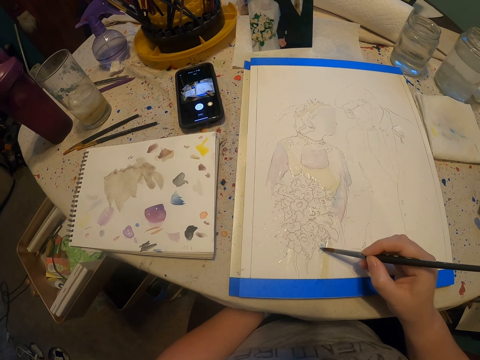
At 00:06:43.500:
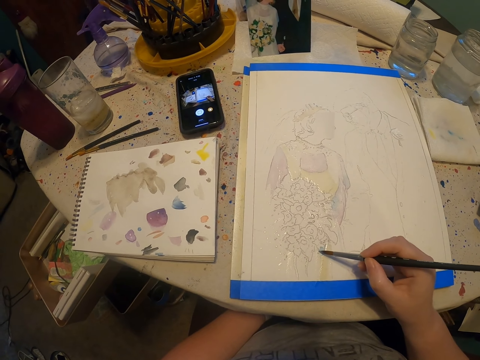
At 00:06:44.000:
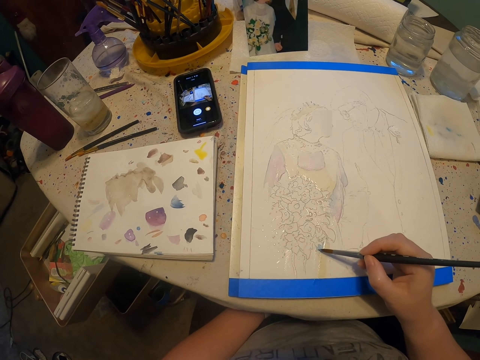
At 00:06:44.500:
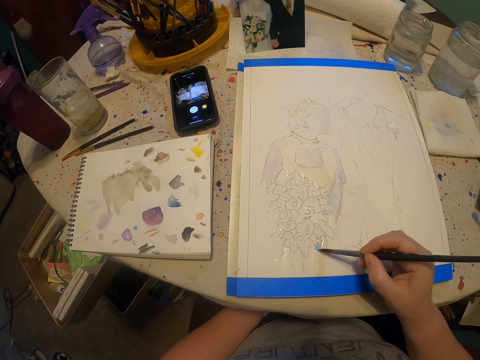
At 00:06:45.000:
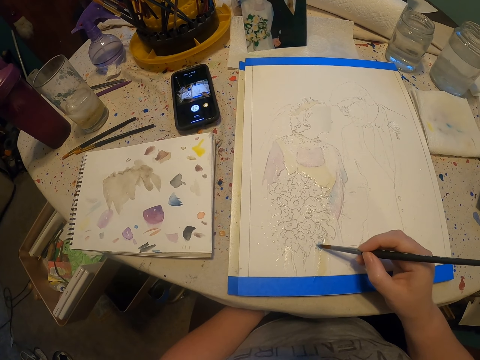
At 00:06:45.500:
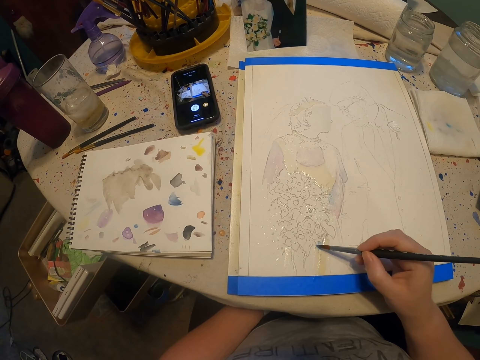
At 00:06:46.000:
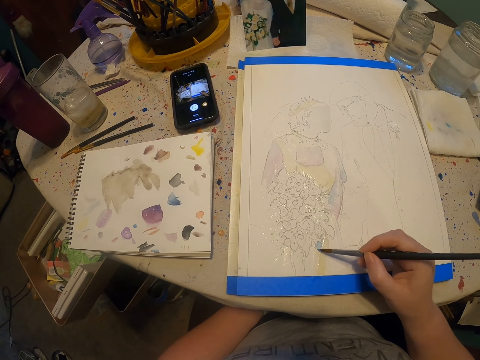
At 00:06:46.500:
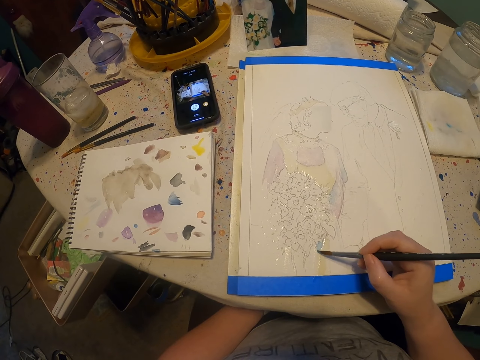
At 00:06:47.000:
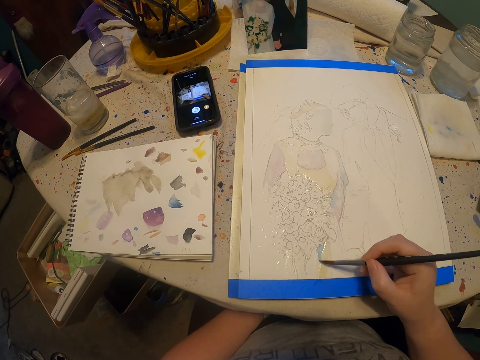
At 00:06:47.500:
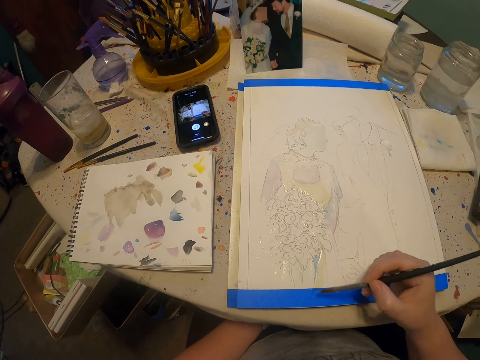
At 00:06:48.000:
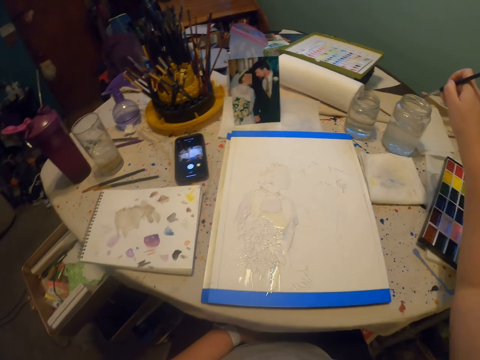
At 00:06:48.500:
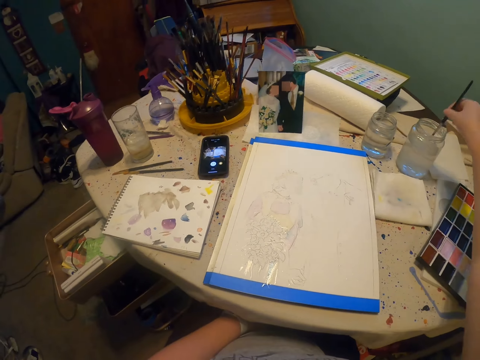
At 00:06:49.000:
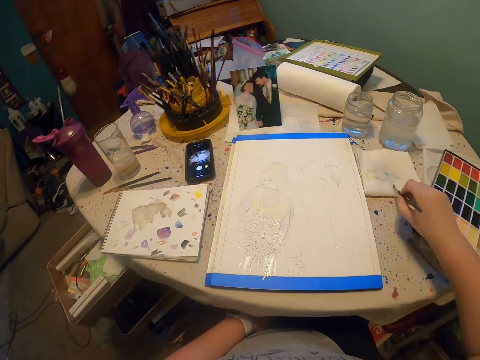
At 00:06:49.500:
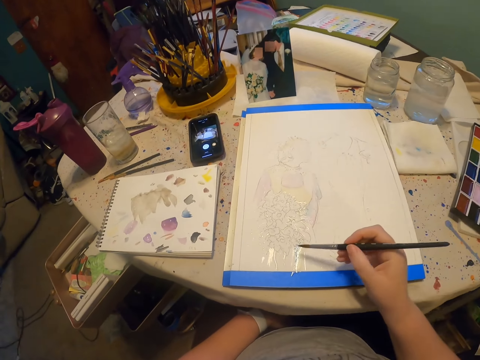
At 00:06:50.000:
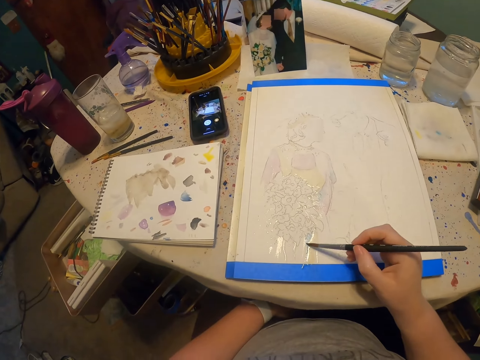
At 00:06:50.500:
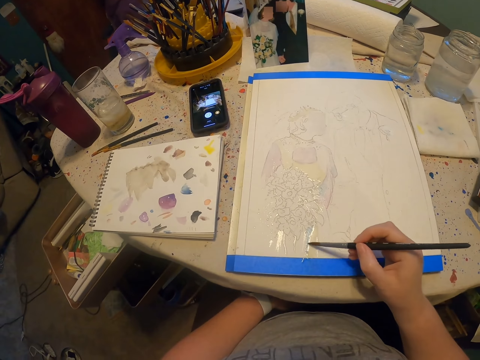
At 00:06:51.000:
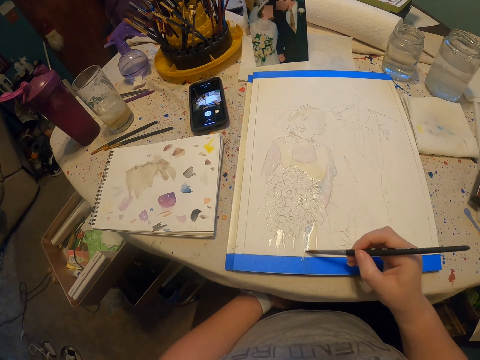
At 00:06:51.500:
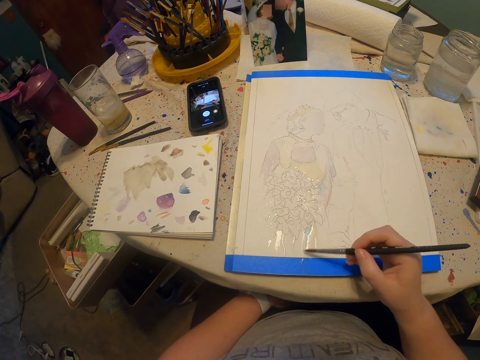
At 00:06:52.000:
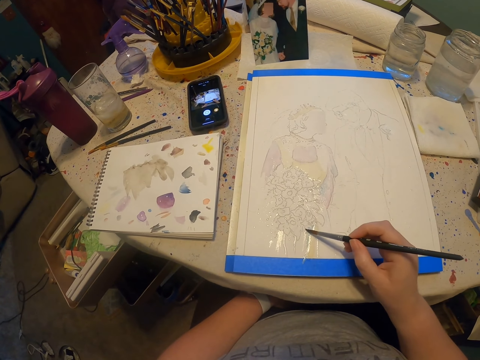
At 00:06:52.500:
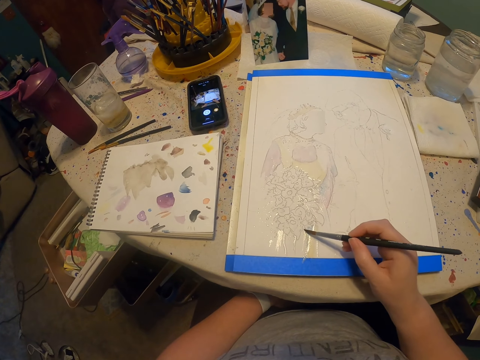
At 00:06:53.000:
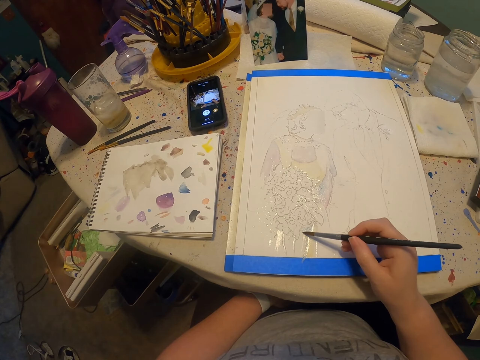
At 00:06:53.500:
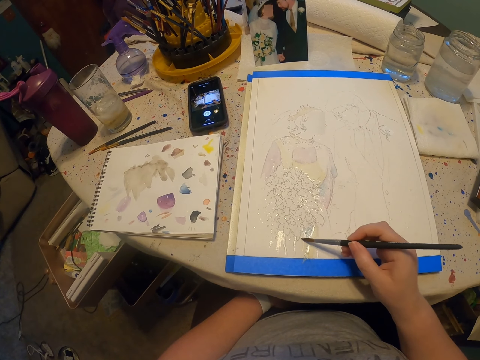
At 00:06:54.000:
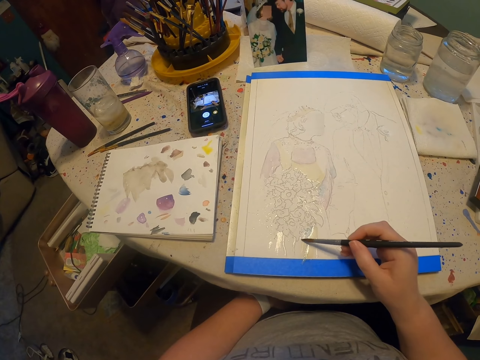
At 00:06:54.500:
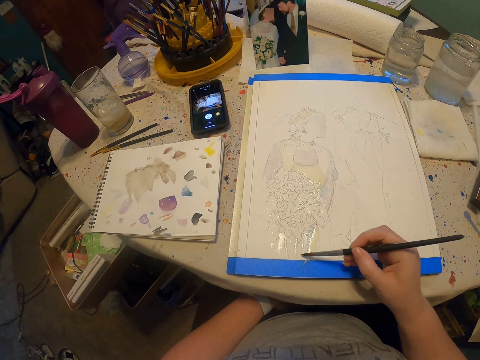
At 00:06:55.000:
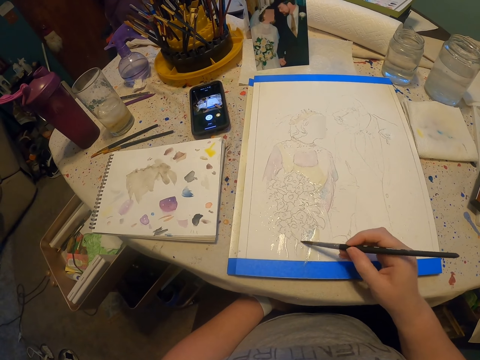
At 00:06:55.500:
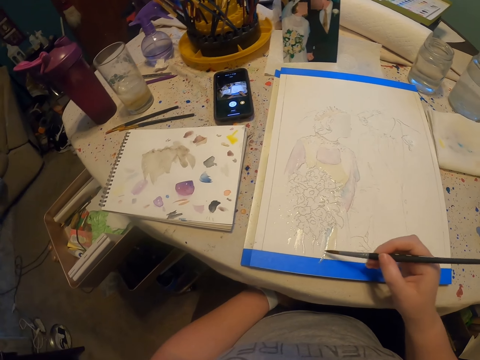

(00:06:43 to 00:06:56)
The camera wearer dips the paint brush on the colorless solution. They remove excess solution on the paint brush. They paint on the paint paper.

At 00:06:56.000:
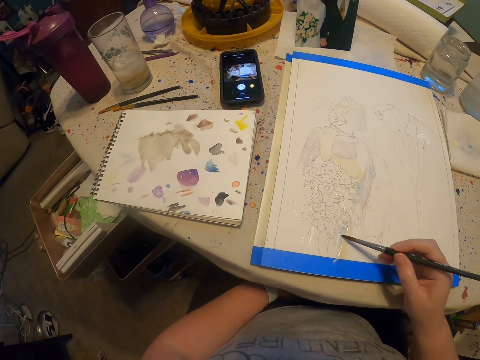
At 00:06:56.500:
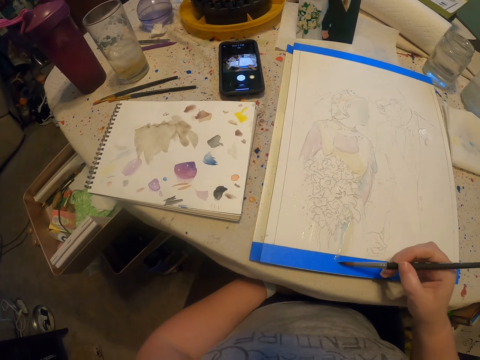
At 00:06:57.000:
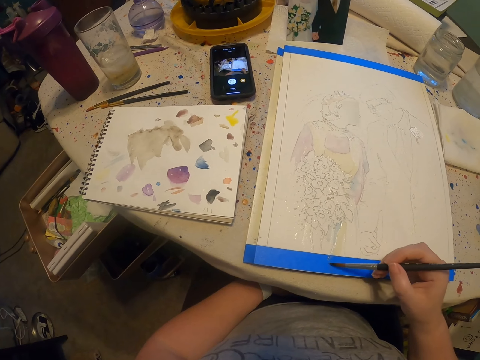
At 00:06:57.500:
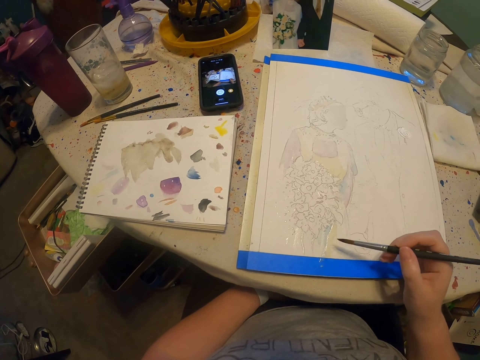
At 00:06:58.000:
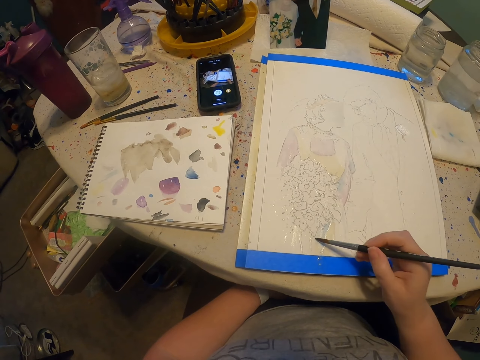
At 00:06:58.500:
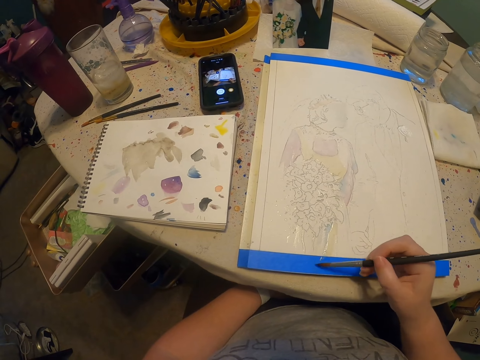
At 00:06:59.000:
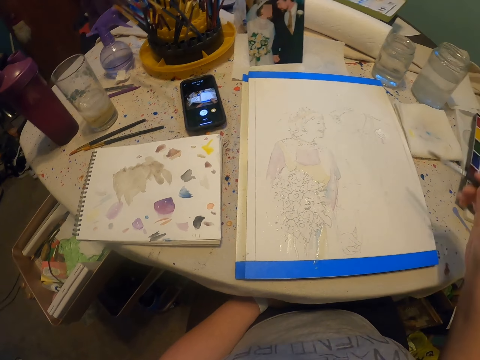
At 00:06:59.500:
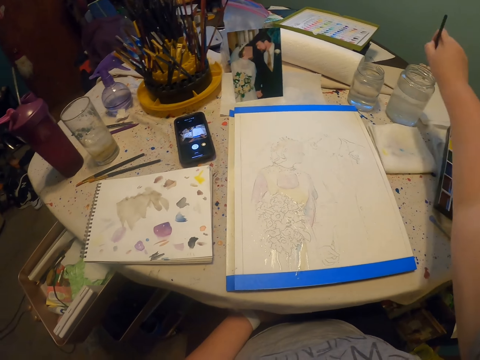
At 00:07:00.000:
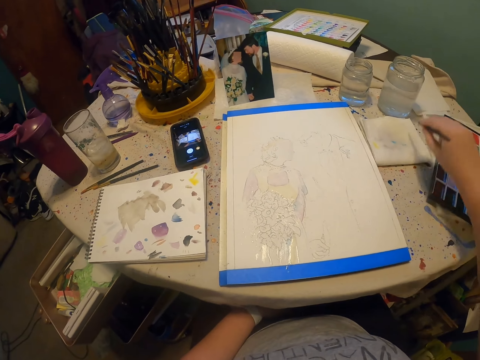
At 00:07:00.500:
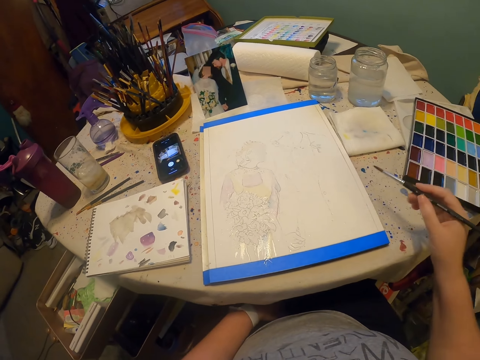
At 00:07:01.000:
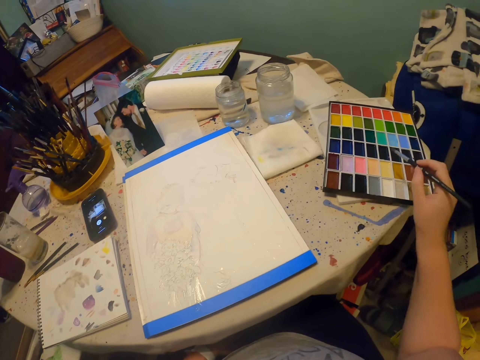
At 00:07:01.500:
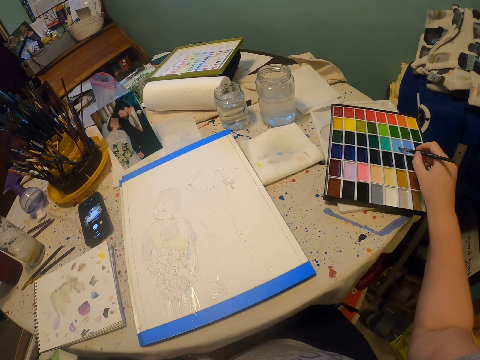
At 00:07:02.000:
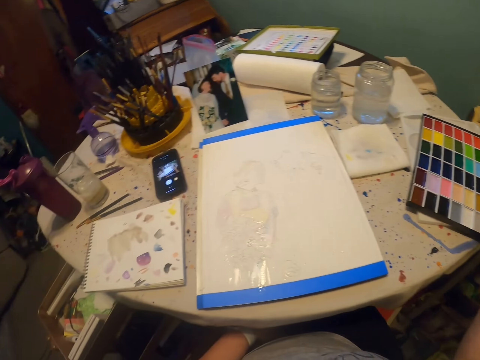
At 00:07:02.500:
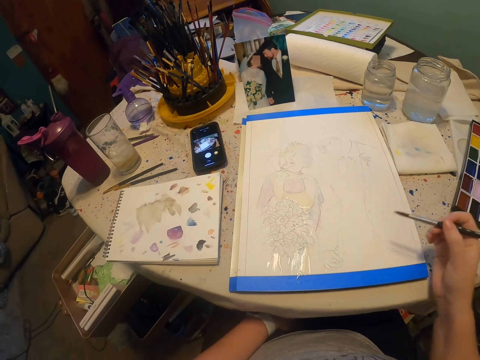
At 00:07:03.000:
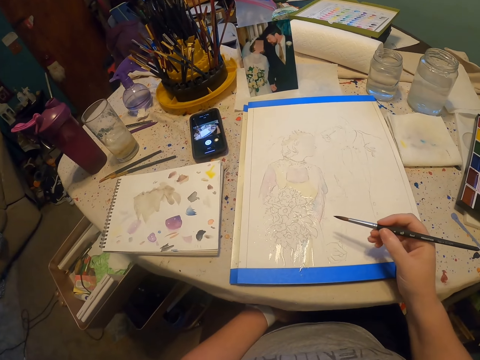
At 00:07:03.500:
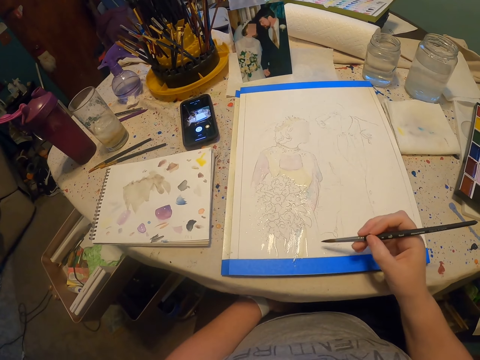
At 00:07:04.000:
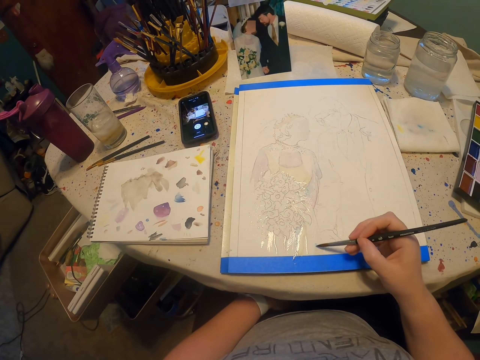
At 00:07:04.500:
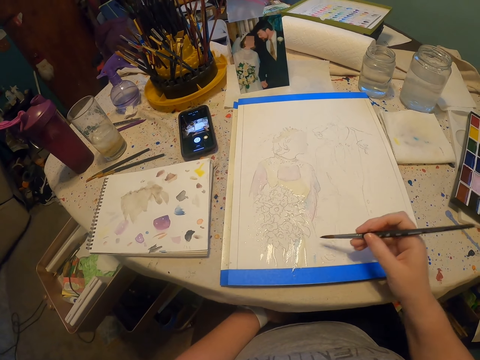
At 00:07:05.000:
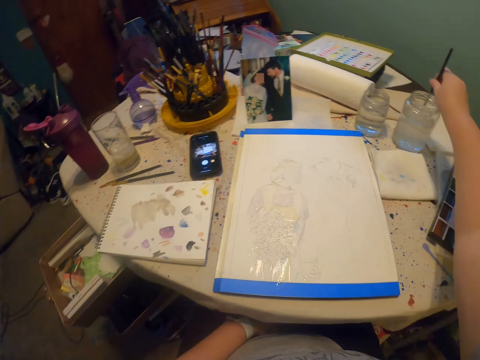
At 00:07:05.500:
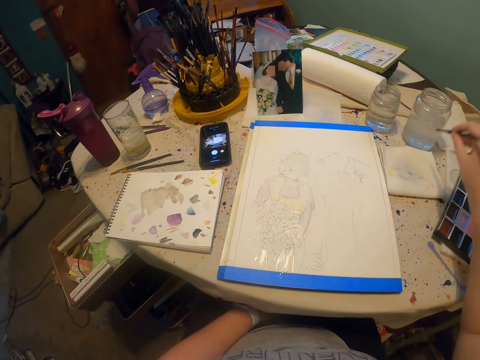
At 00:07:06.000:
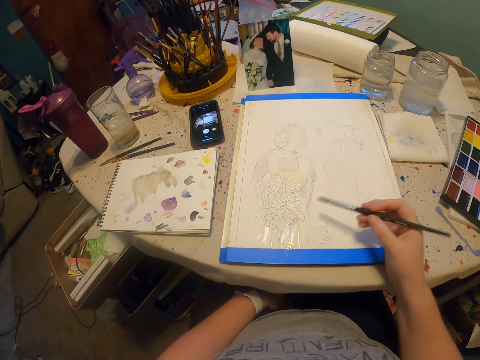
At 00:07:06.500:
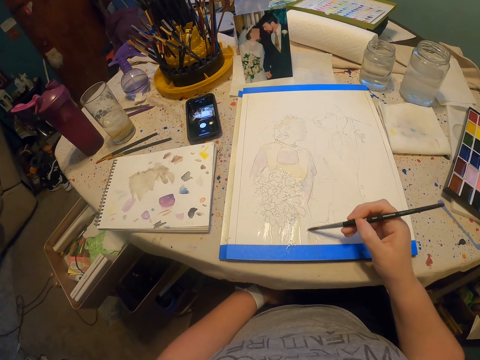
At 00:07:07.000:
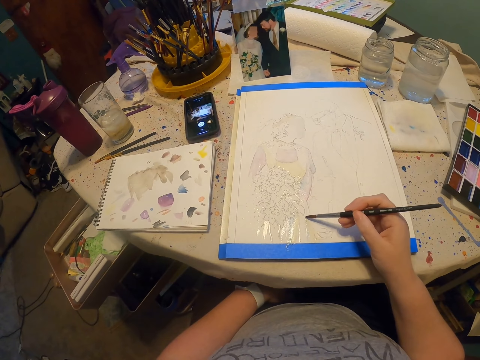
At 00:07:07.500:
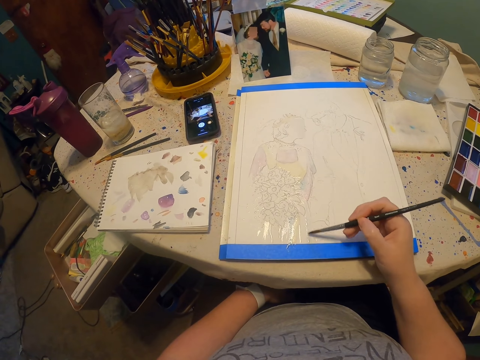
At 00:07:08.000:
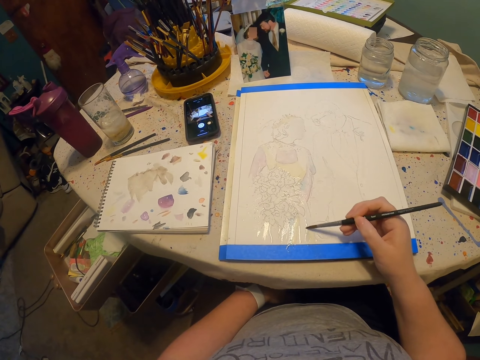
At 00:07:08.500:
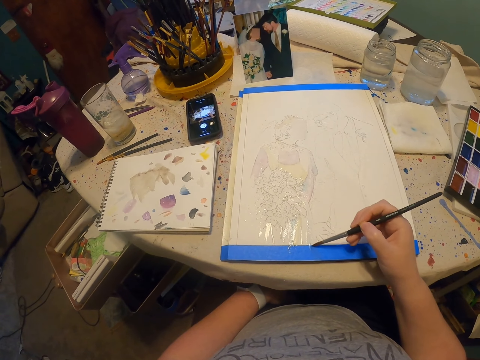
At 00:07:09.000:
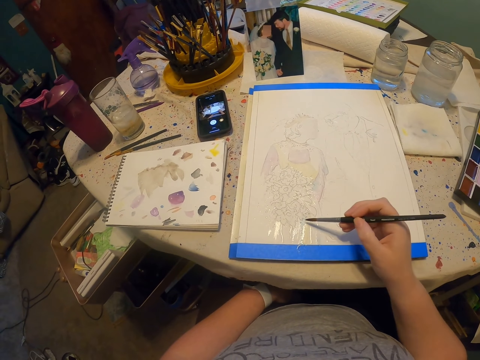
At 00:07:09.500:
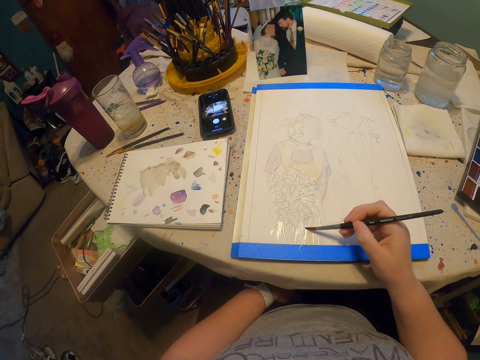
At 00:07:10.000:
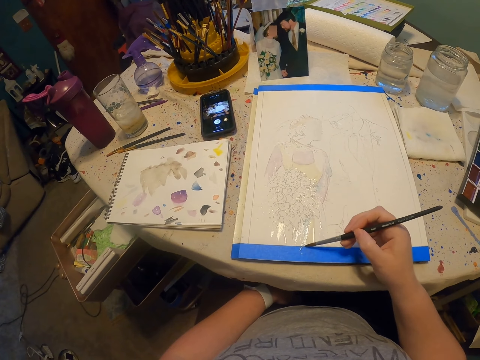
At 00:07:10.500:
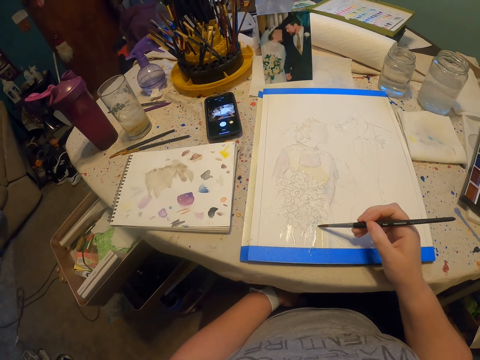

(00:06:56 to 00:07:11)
The camera wearer paints on the paint paper. They dip the paint brush on the colorless solution, remove excess solution on the paint brush, and dip the paint brush on the paint kit. They paint on the paint paper. They dip the paint brush on the colorless solution and remove excess solution on the paint brush. They paint on the paint paper.
